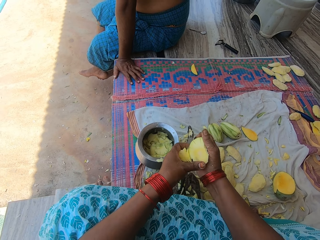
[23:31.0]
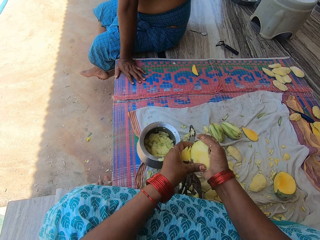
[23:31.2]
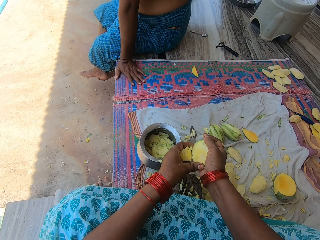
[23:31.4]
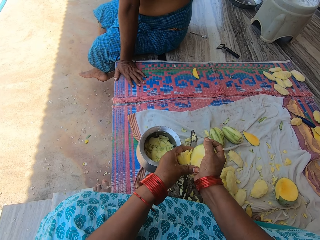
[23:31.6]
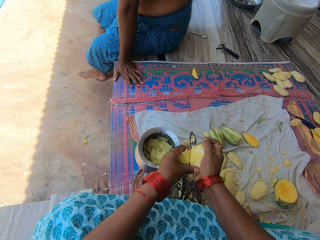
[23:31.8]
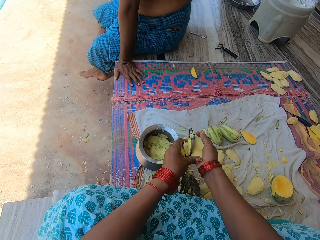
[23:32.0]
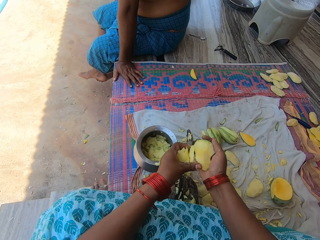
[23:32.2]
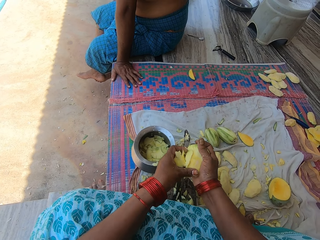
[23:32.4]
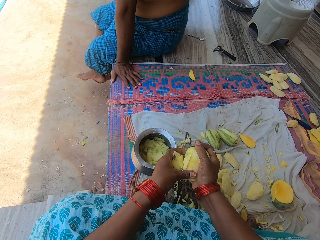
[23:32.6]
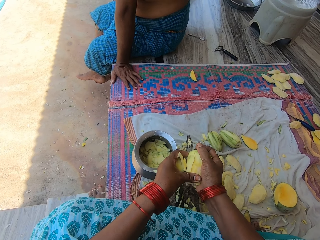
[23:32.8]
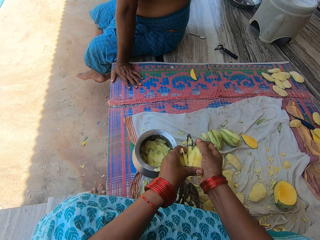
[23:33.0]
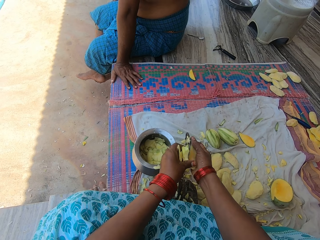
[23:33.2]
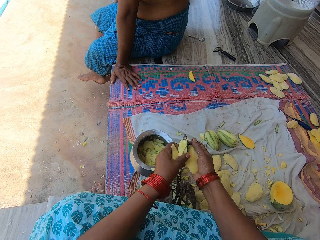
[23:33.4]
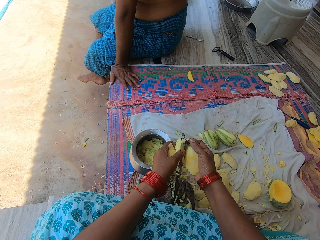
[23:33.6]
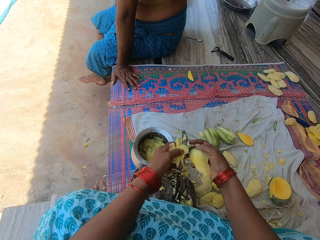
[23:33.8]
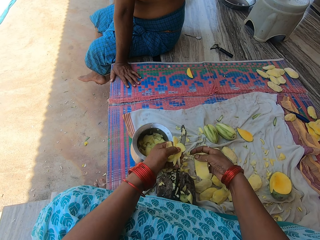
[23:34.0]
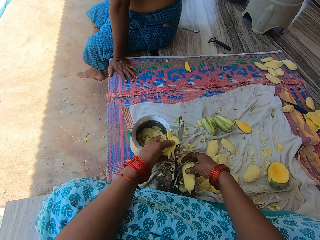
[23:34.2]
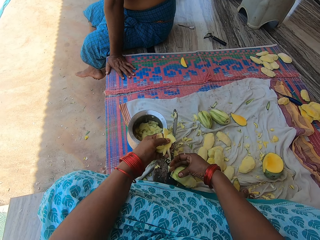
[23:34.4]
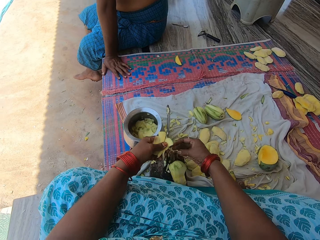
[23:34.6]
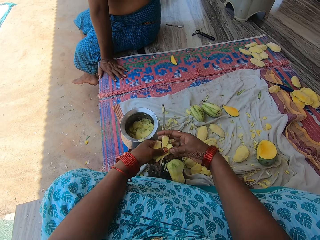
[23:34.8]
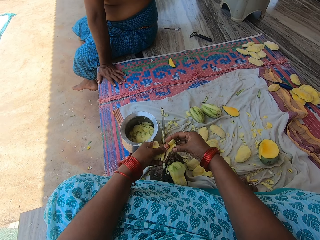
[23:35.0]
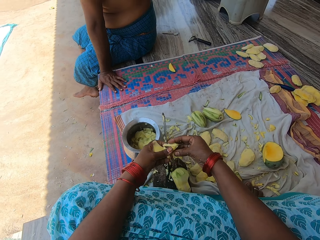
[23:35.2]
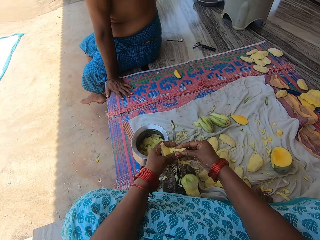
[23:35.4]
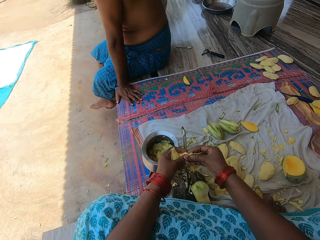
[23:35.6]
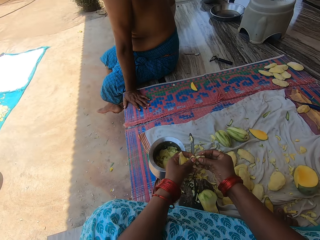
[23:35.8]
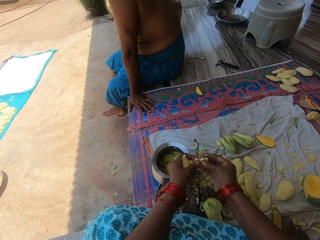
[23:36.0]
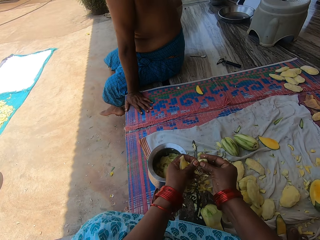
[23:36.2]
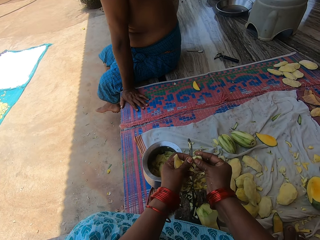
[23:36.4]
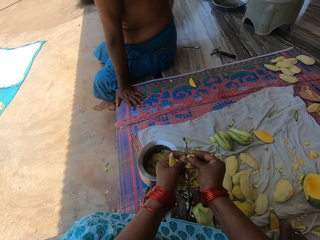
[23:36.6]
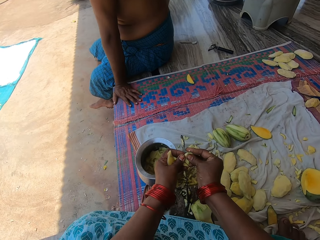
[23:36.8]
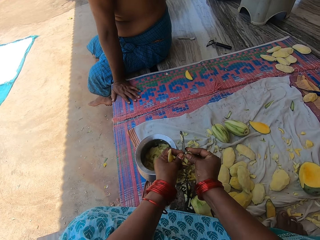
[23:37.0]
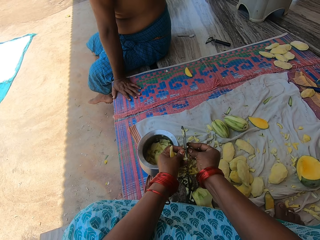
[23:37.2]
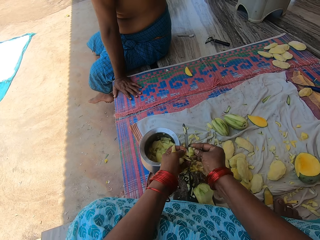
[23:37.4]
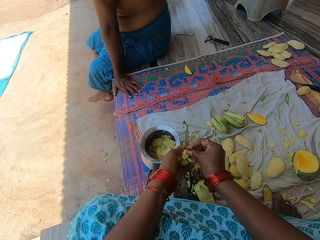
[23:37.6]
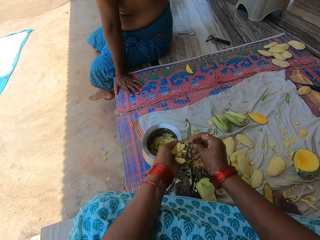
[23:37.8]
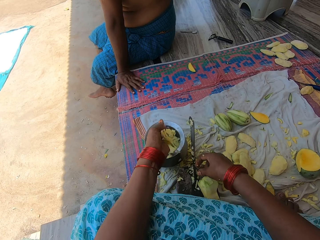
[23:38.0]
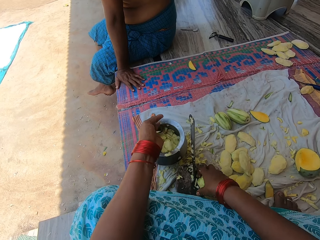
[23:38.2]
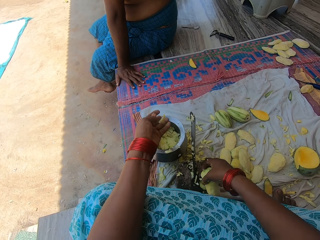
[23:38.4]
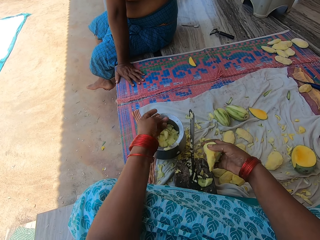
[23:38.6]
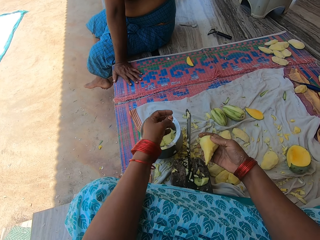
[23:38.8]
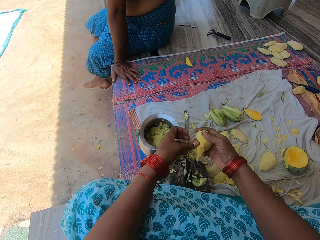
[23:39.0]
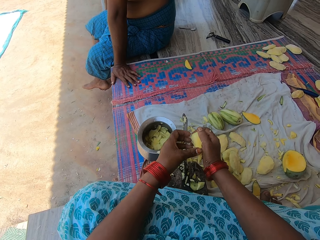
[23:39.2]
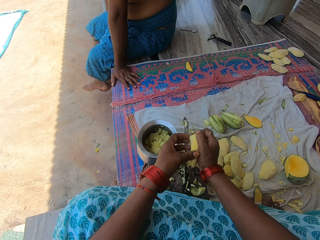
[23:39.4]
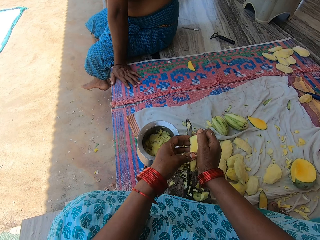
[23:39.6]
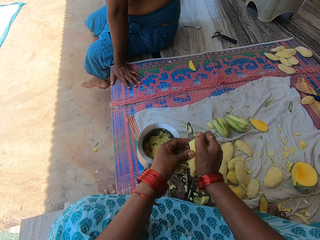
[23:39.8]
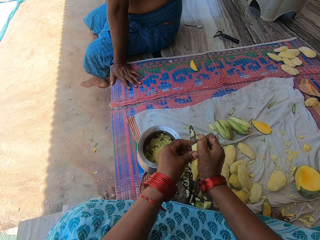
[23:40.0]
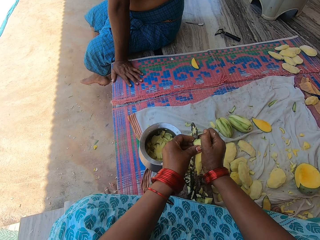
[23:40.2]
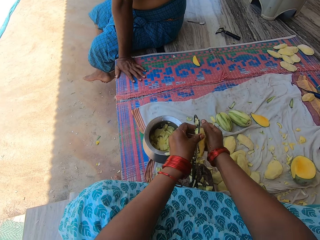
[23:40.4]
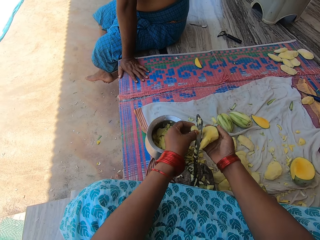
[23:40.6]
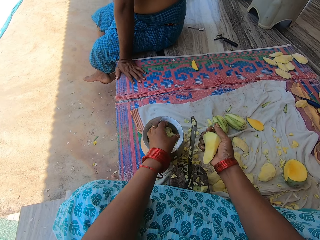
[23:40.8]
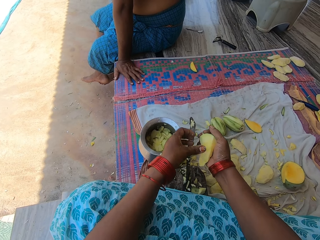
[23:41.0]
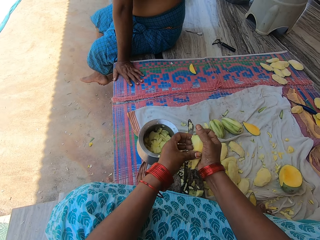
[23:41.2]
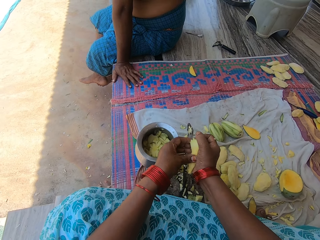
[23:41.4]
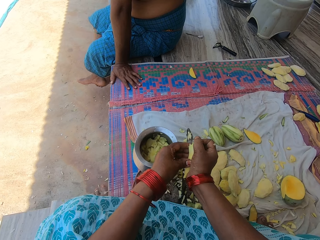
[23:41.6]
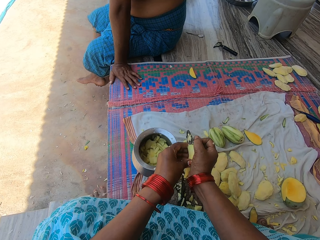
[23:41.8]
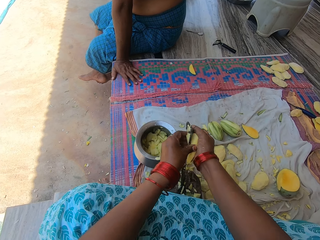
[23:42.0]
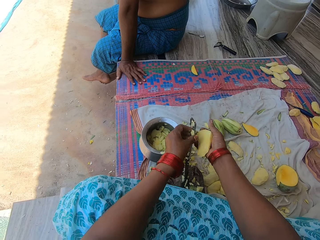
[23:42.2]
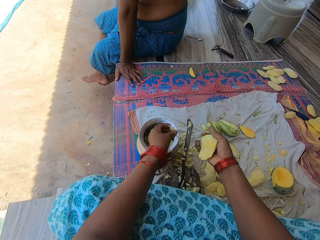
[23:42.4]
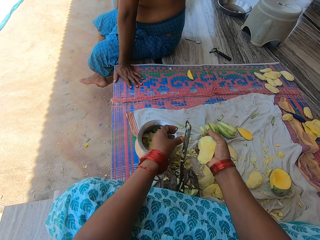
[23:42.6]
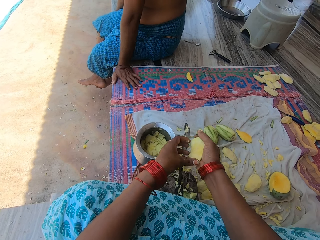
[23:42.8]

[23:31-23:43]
The camera wearer places the mango on the mat. They cut the mango on the blade. They place the mango in the cooking pot. They cut the mango. They pick the mango. They cut the mango on the blade. They cut the mango.

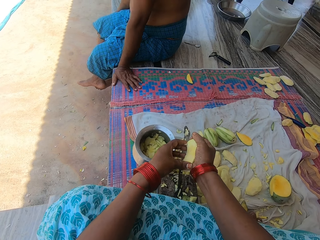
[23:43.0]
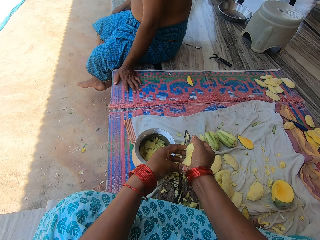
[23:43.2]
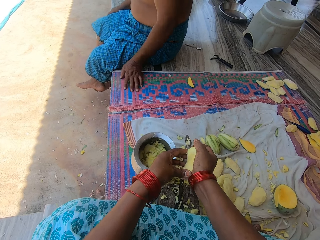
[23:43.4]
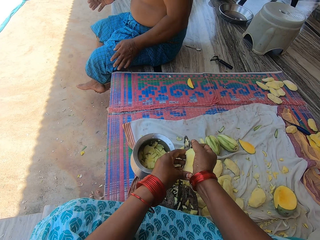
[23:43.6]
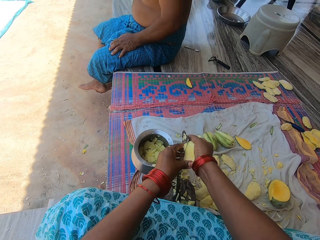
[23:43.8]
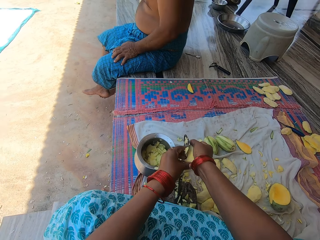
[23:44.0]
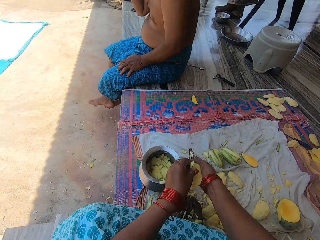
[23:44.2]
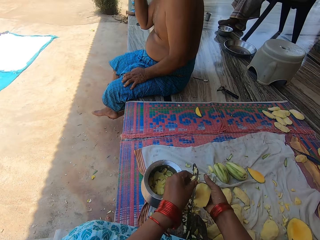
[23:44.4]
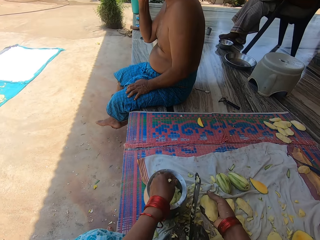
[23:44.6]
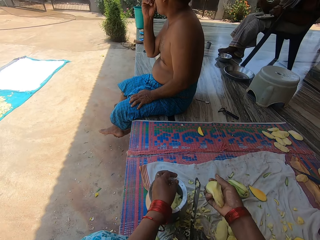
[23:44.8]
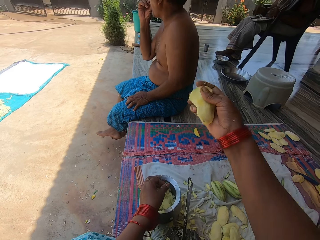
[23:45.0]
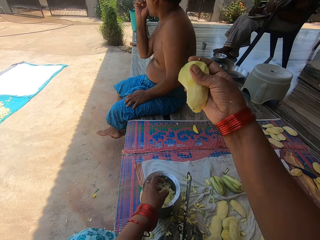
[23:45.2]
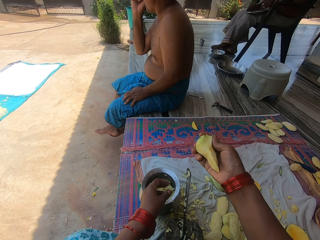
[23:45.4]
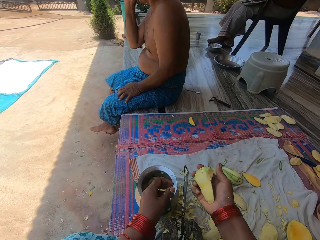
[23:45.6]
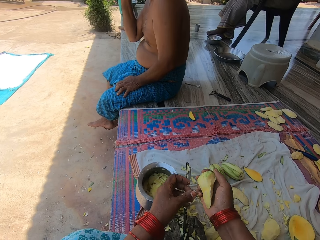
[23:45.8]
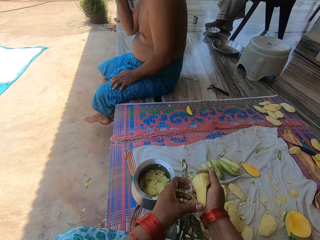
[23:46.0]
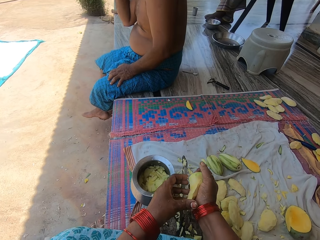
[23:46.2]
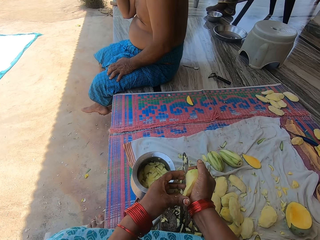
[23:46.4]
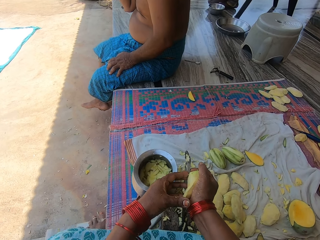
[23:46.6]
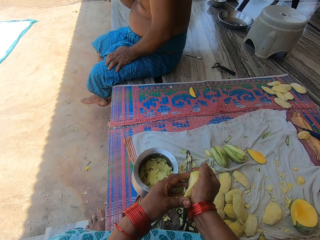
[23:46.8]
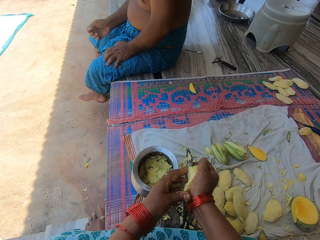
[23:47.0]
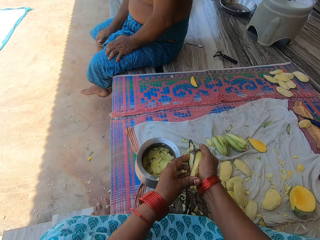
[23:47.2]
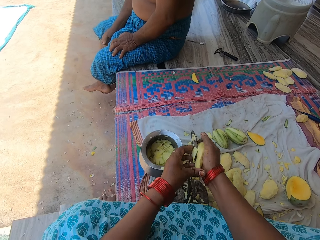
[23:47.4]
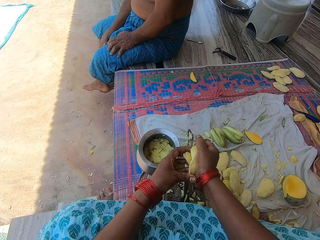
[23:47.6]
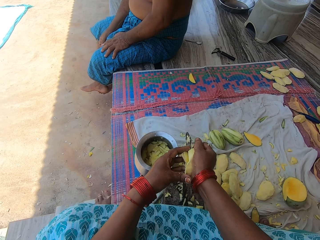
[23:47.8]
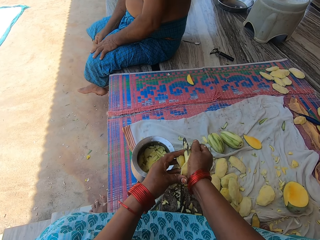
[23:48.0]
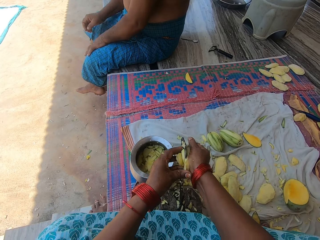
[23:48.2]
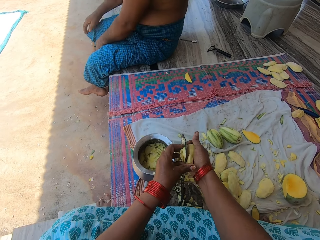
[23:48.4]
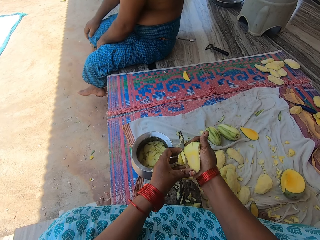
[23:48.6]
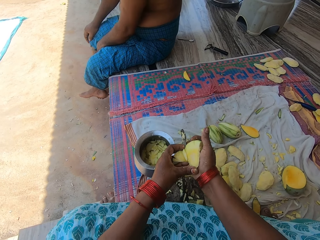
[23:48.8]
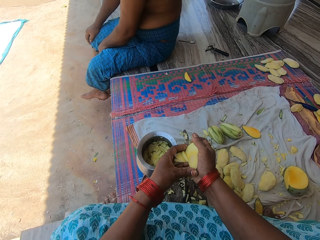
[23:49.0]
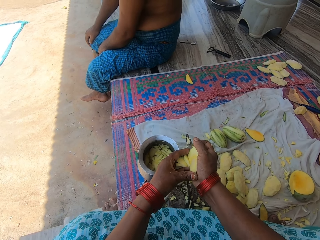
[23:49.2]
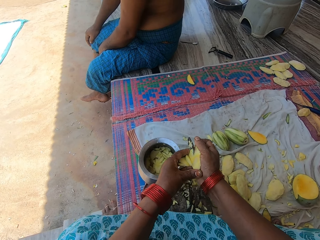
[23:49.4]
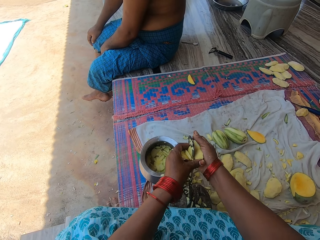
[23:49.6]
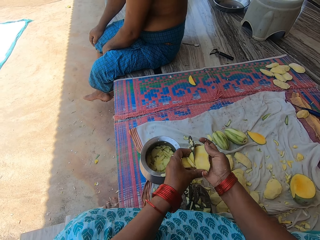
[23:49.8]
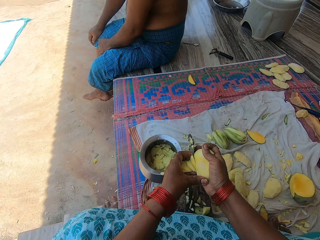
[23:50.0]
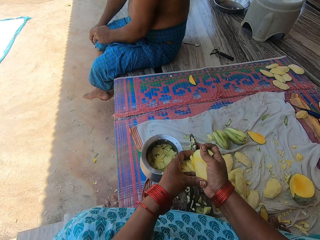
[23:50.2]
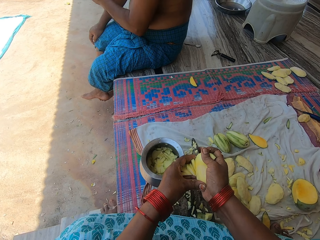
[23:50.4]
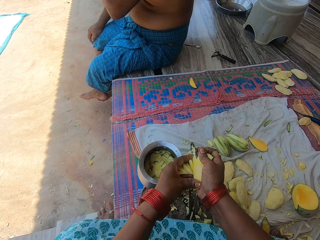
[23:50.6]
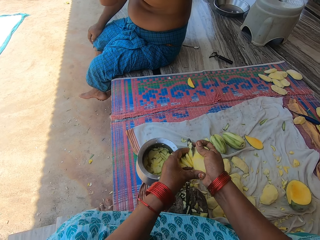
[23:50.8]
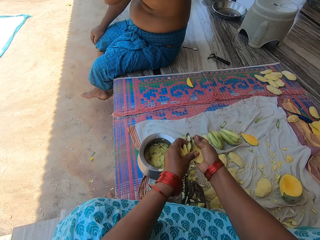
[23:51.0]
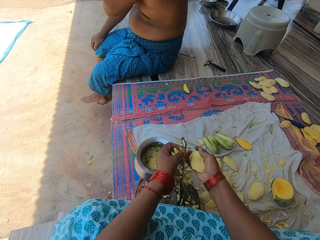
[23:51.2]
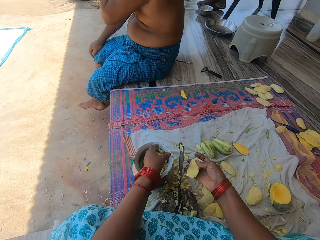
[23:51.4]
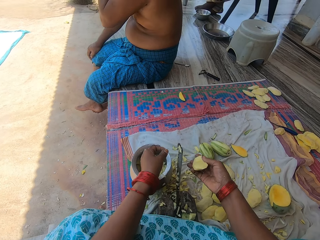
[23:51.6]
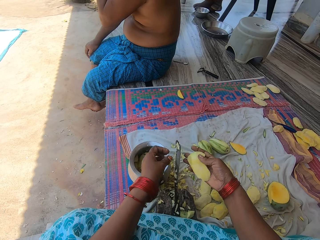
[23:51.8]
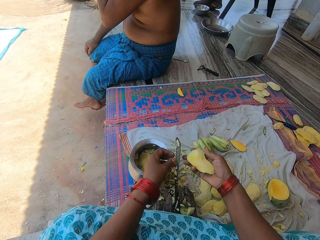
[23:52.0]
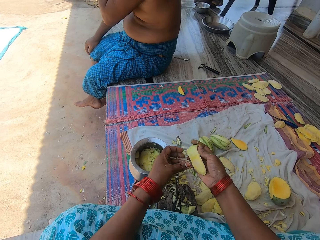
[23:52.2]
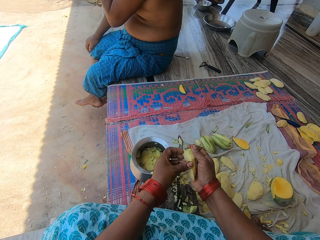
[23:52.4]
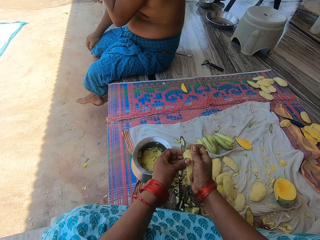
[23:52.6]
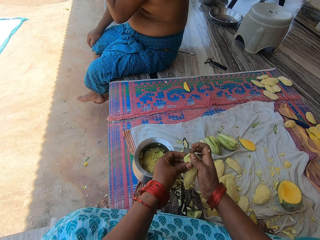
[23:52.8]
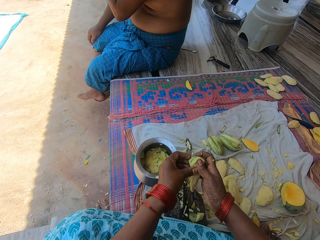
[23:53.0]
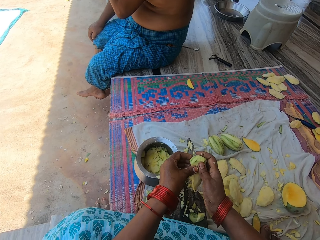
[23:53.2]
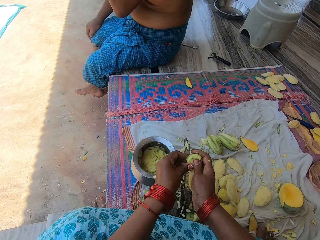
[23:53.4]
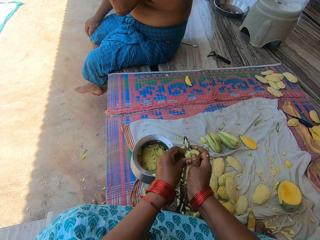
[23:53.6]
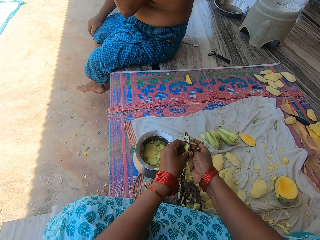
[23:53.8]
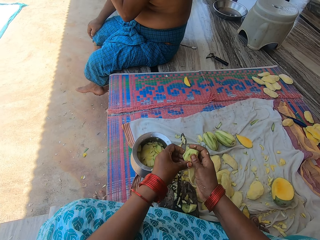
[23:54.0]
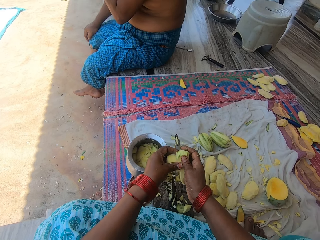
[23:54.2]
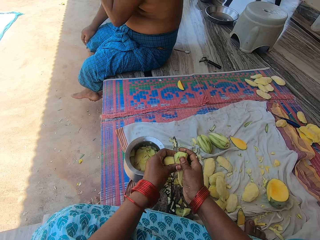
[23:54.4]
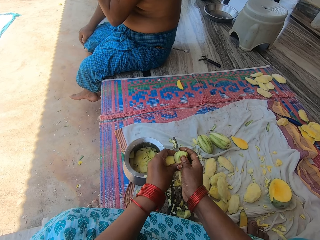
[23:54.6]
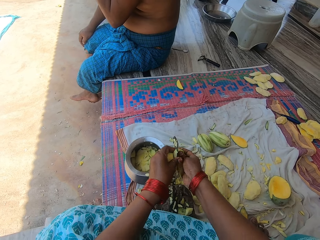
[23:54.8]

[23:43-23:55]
The camera wearer places the mango in the cooking pot. They cut the mango on the blade. They place the mango in the cooking pot. They converse with a person. They cut the mango on the blade. They place the mango in the cooking pot. They cut the mango on the blade.
